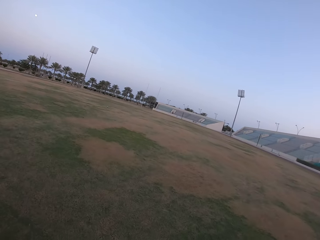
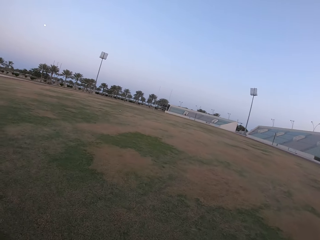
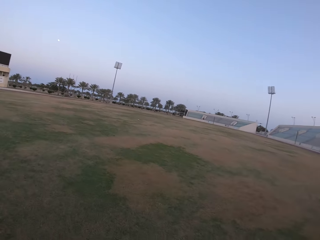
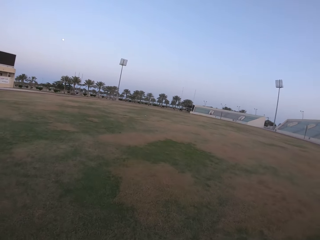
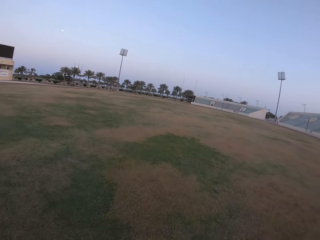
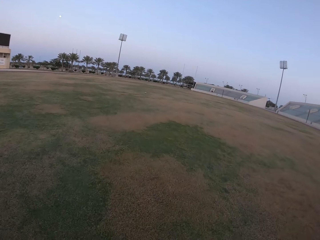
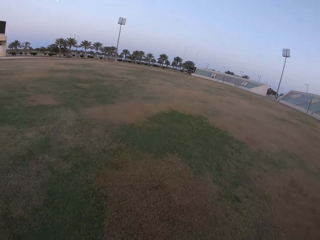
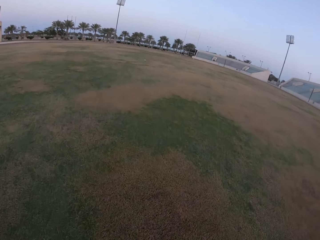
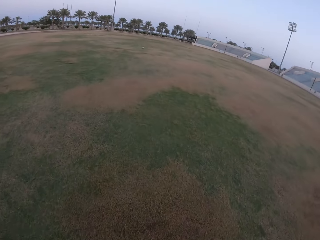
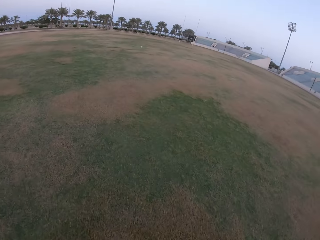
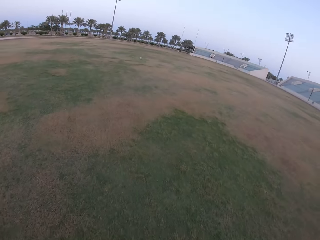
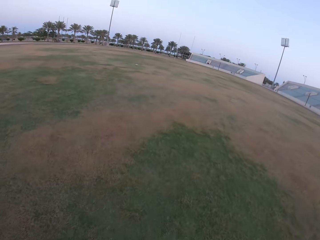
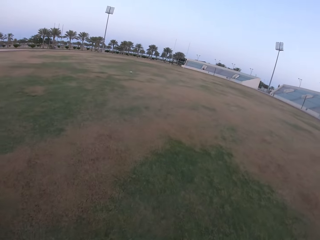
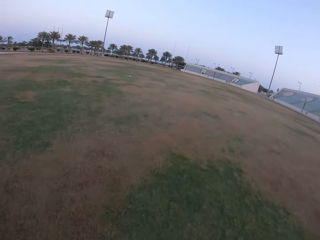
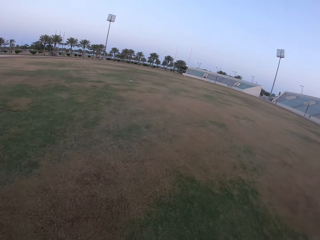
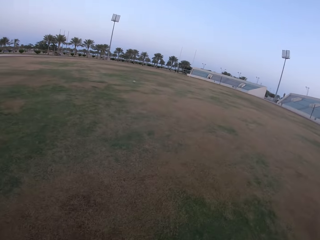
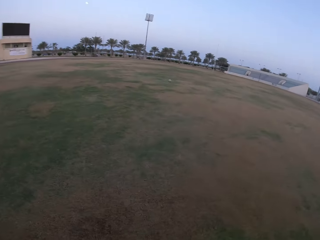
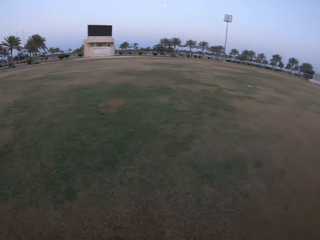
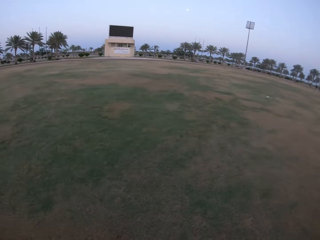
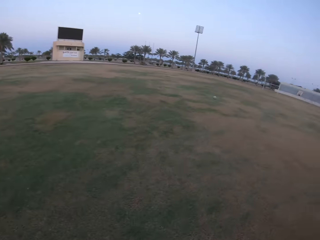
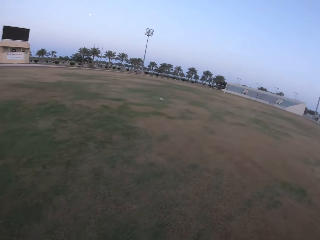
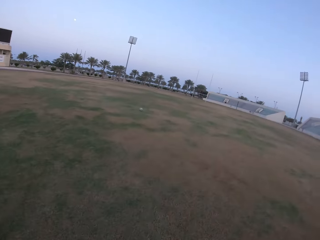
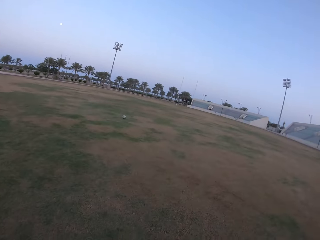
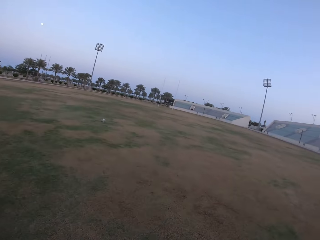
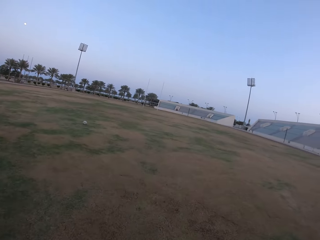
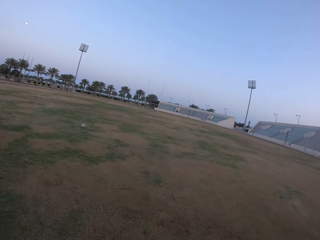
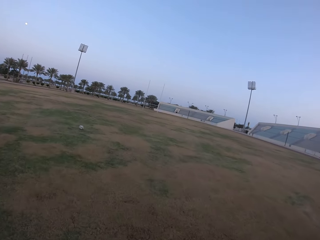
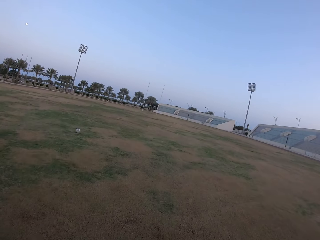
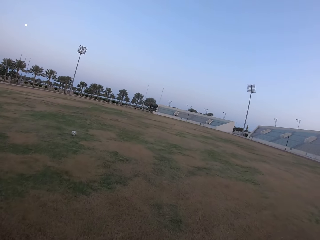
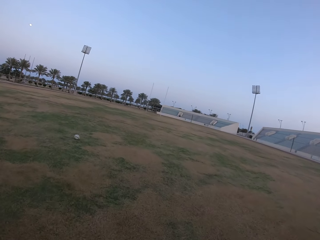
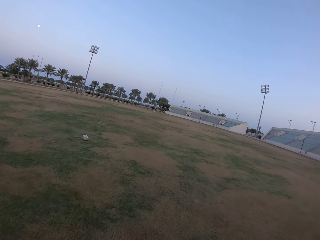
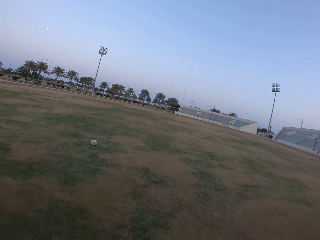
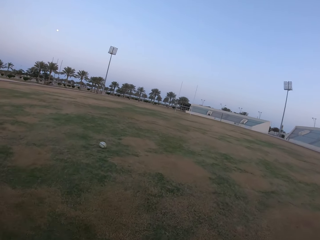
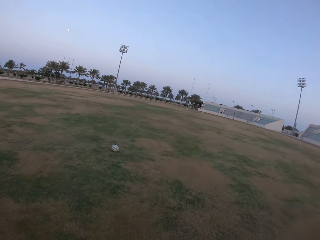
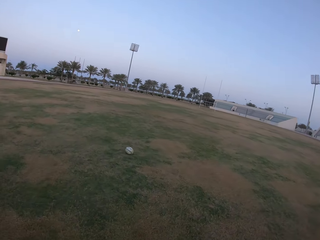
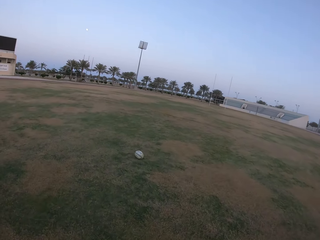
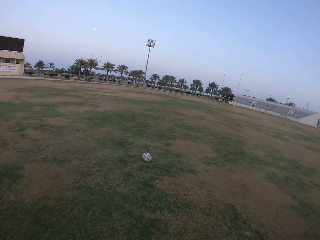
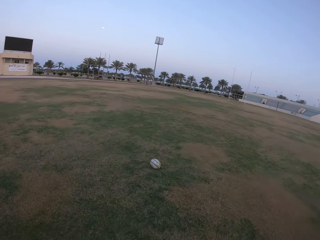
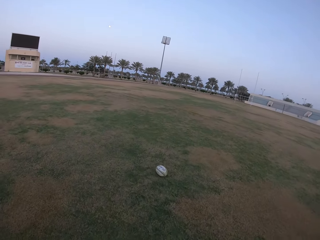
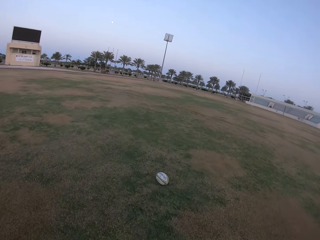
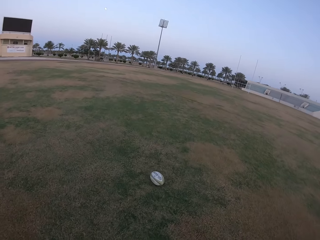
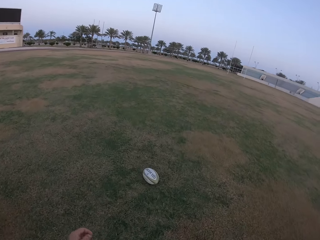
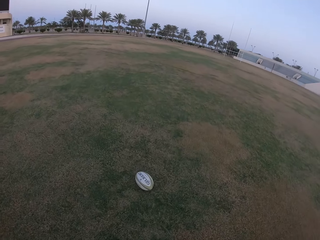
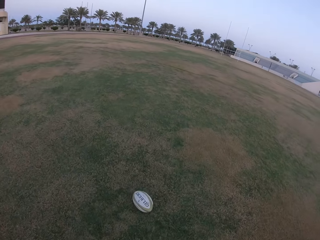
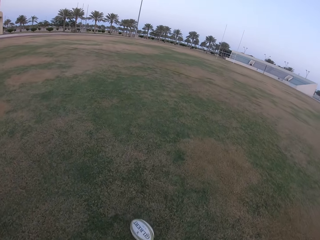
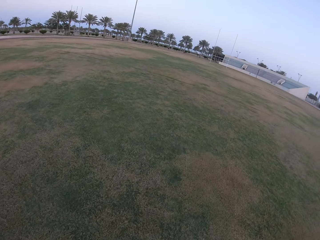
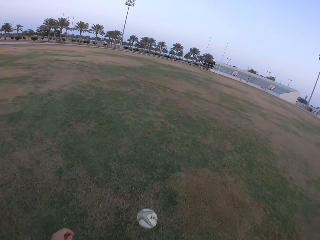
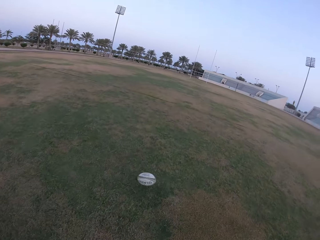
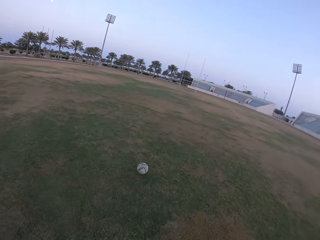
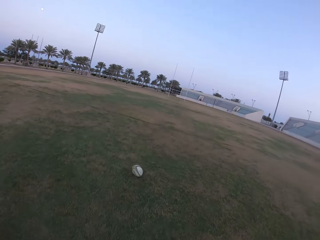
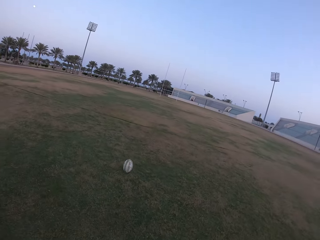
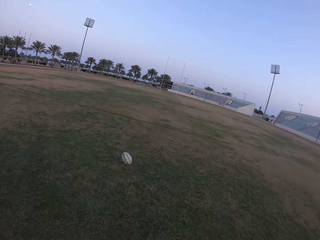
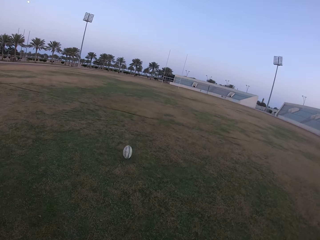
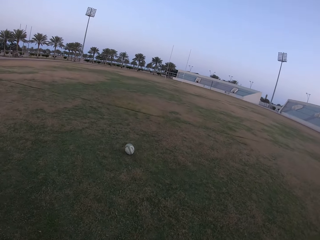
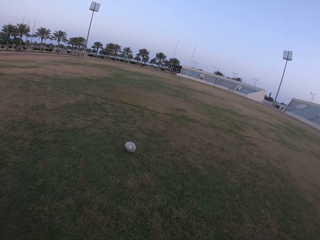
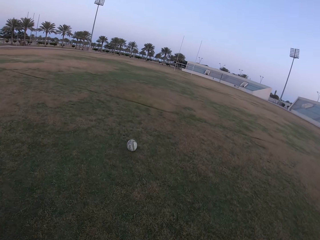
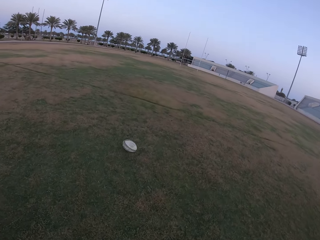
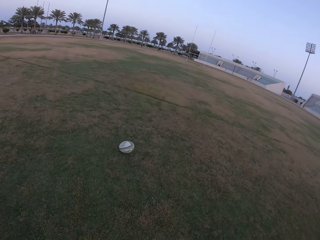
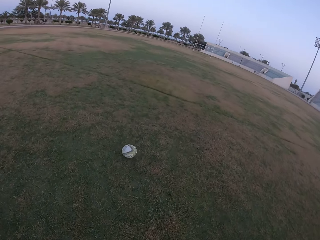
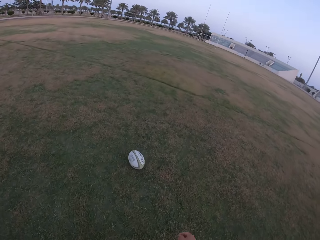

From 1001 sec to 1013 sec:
The camera wearer looks at the ball. They hit the ball with the leg.

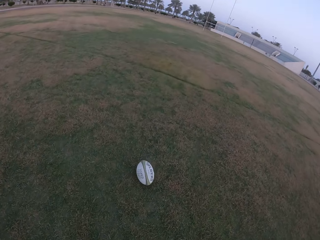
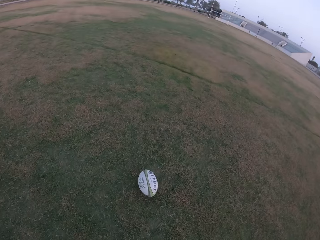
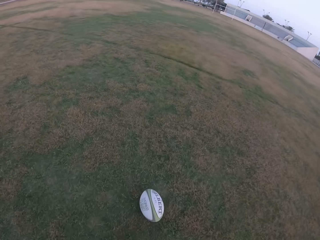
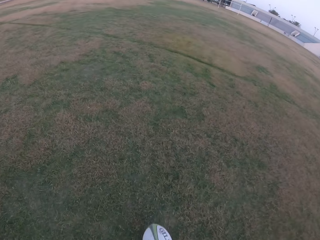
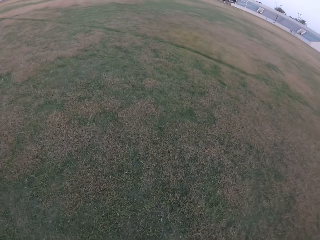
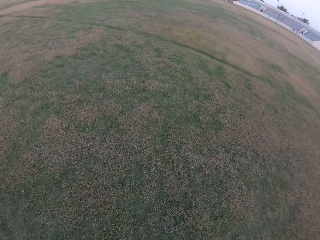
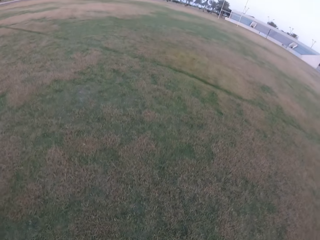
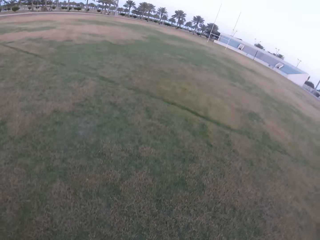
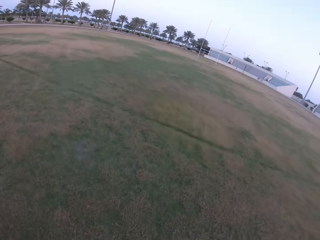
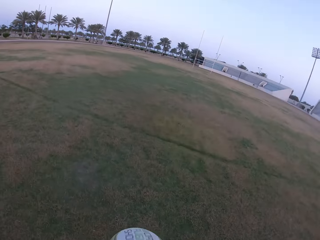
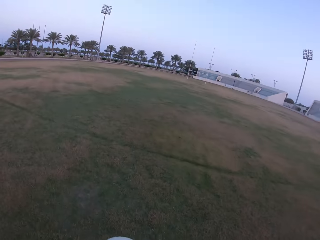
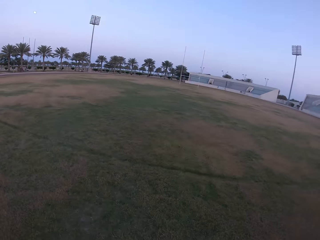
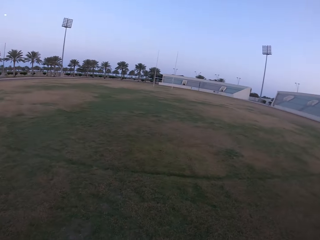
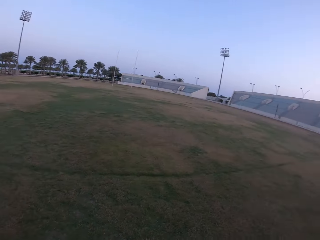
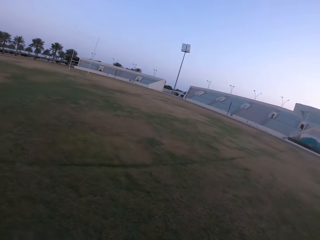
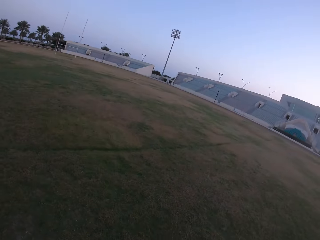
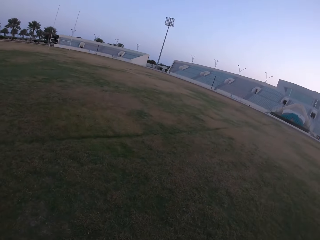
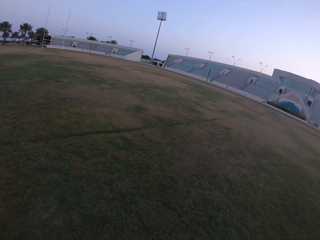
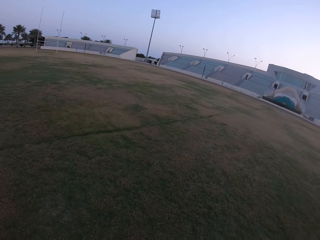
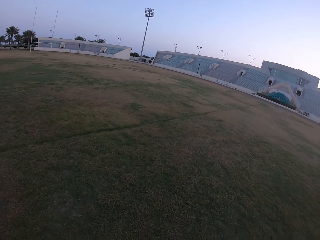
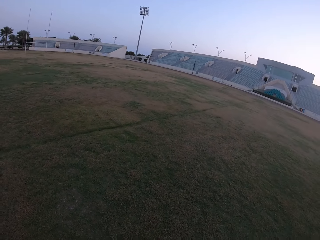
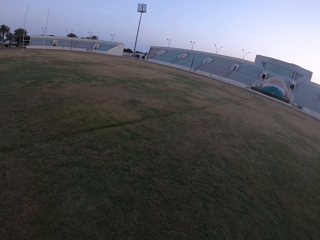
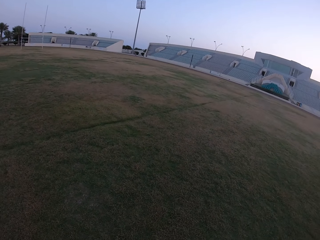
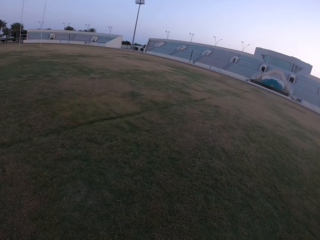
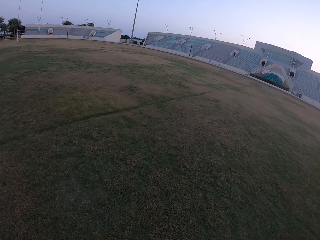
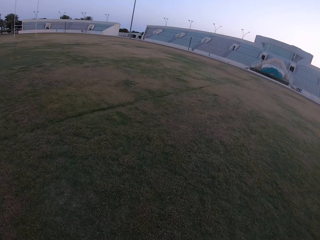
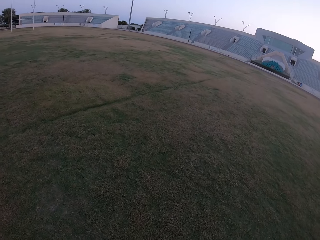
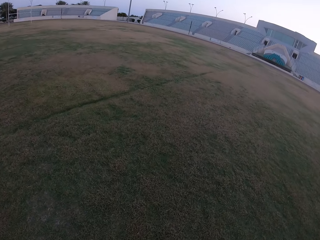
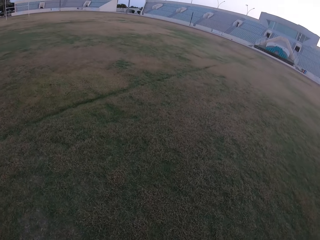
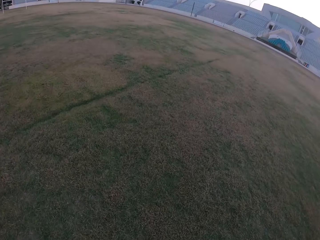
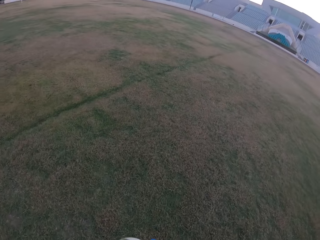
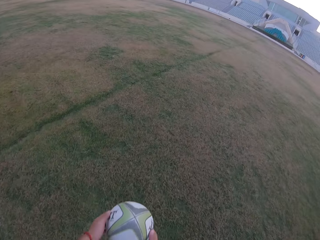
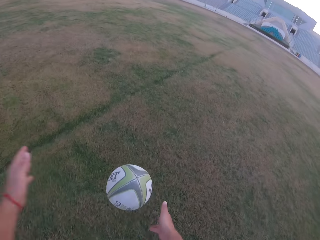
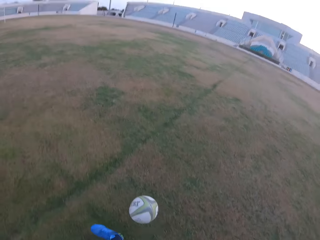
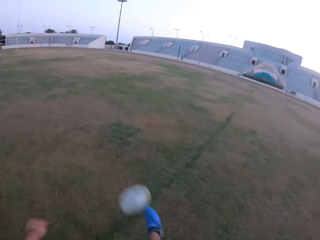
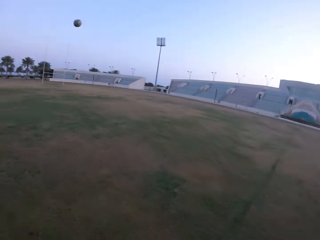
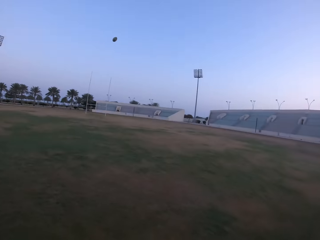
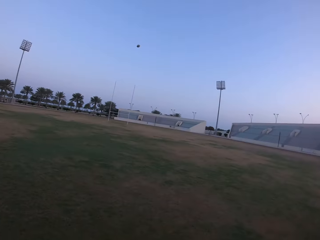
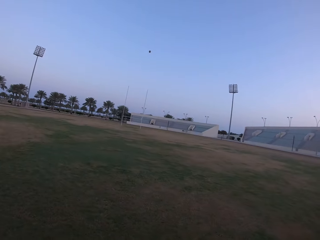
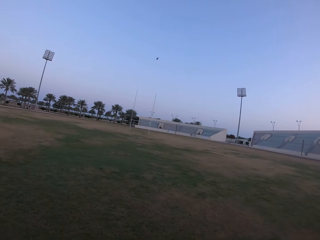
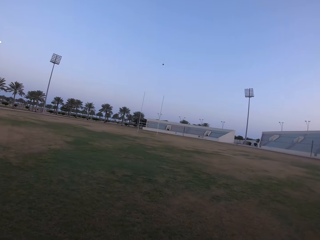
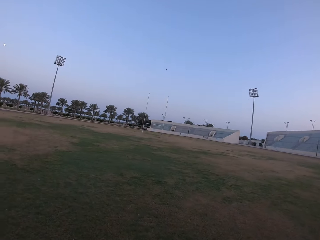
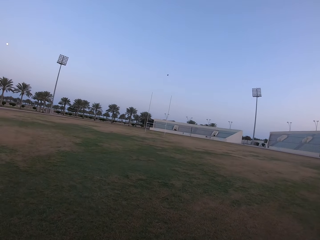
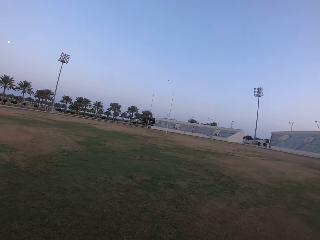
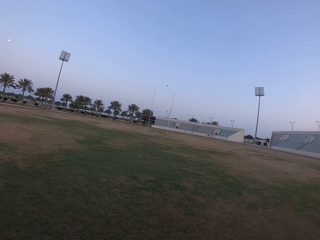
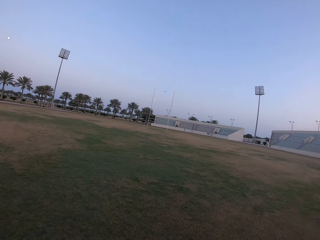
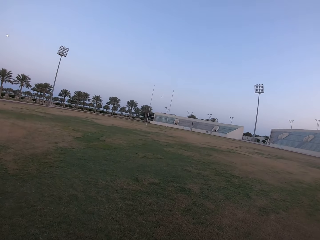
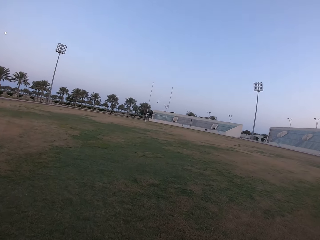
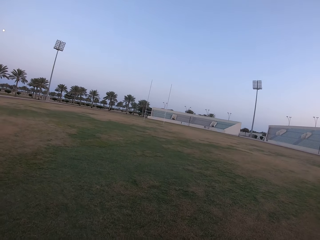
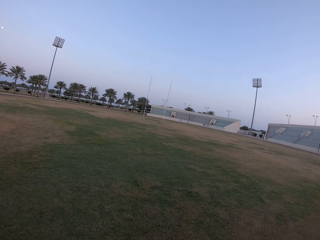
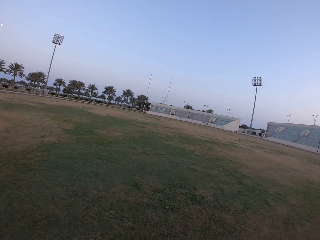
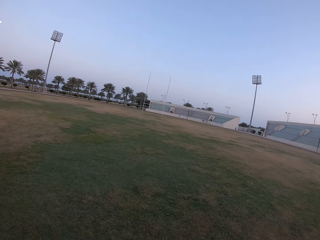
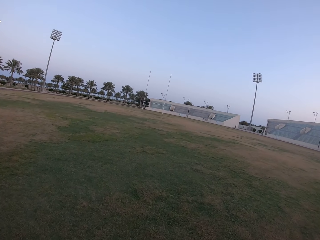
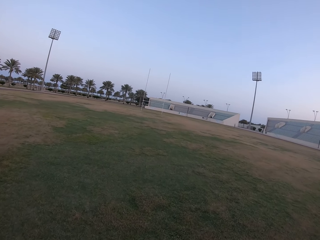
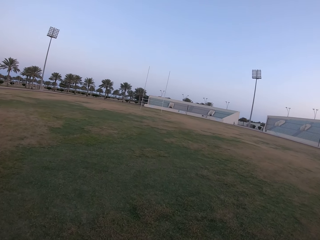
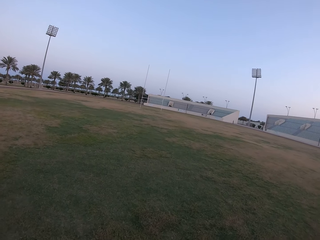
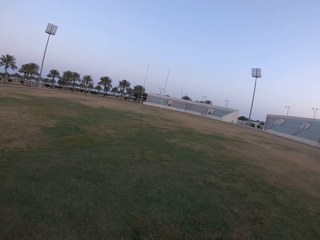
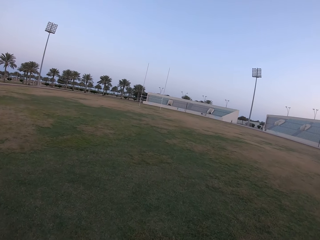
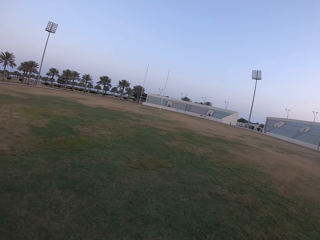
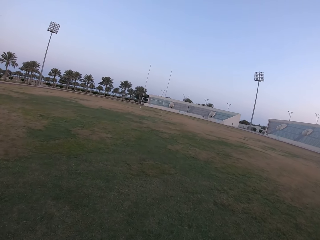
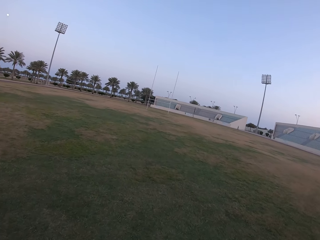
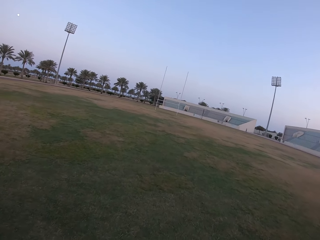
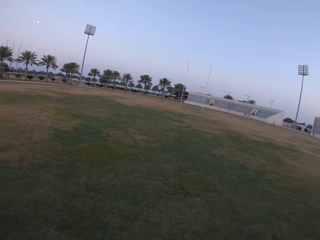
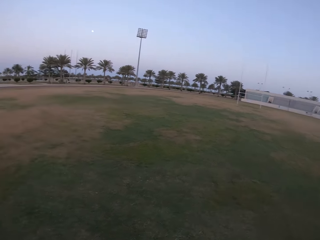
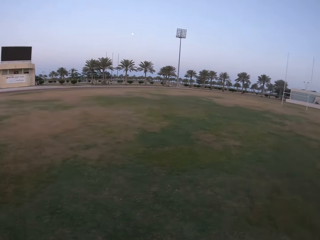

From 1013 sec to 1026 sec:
The camera wearer picks up the ball from the ground. They look around the field. They walk in the field. They hit the ball with the leg. They look at the ball. They walk in the field. They walk on the field.
